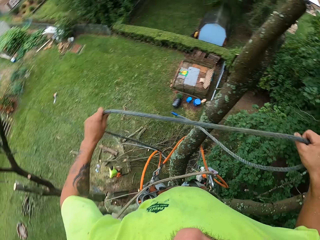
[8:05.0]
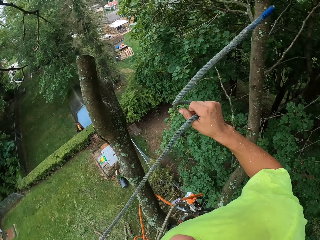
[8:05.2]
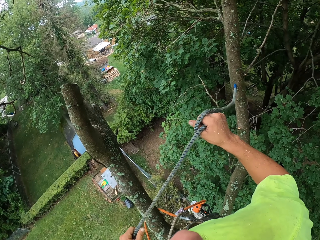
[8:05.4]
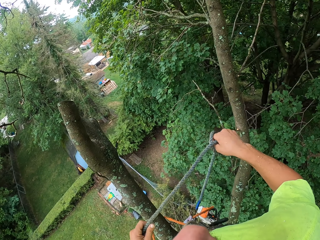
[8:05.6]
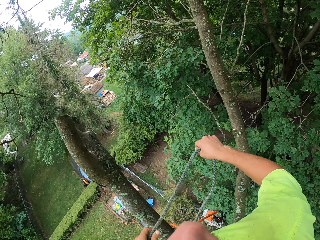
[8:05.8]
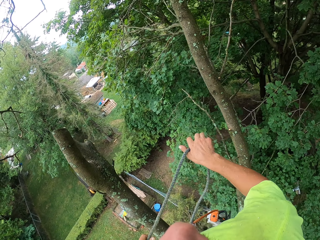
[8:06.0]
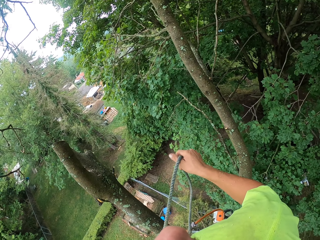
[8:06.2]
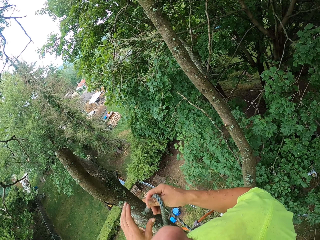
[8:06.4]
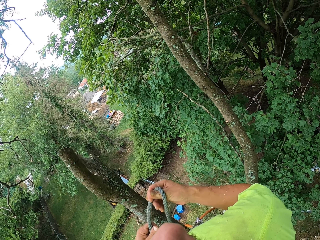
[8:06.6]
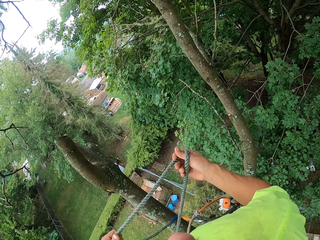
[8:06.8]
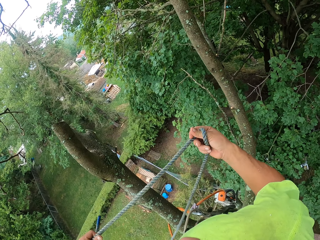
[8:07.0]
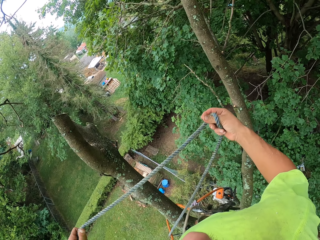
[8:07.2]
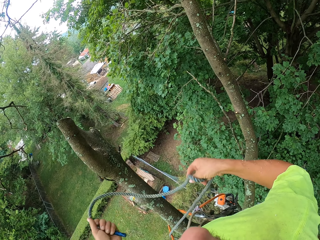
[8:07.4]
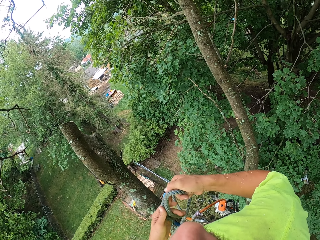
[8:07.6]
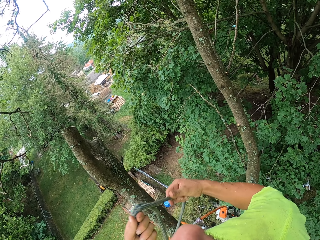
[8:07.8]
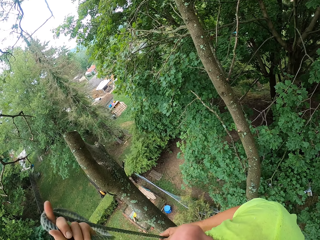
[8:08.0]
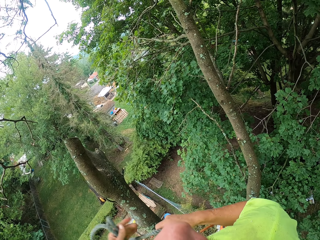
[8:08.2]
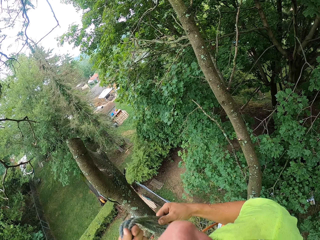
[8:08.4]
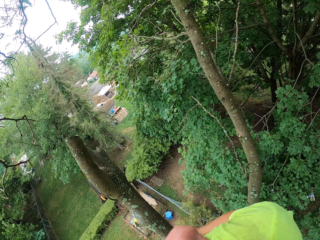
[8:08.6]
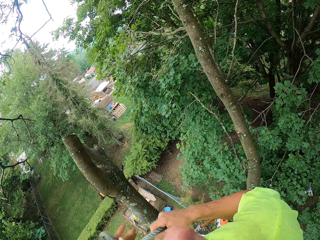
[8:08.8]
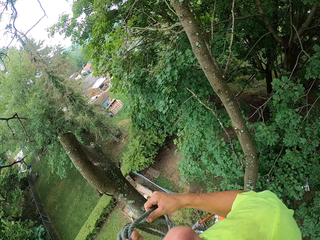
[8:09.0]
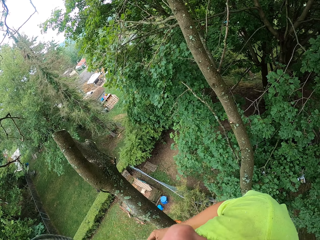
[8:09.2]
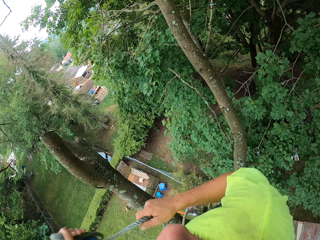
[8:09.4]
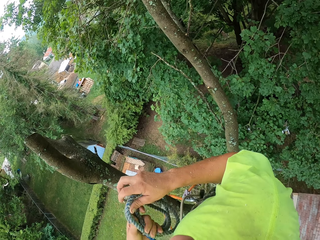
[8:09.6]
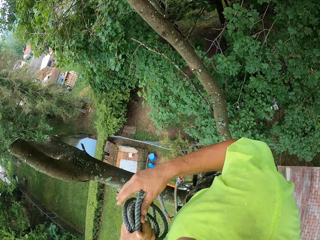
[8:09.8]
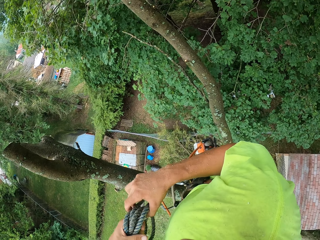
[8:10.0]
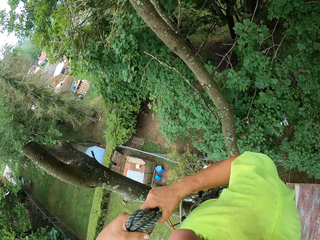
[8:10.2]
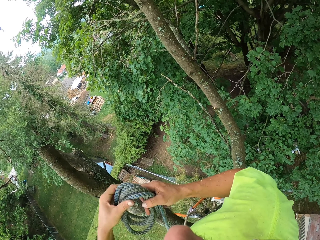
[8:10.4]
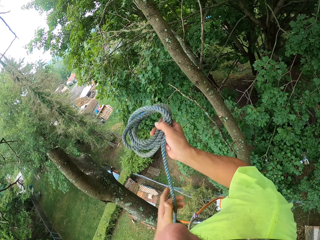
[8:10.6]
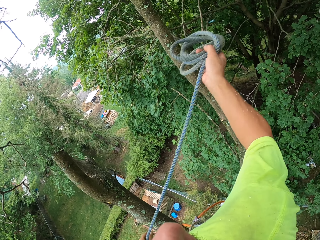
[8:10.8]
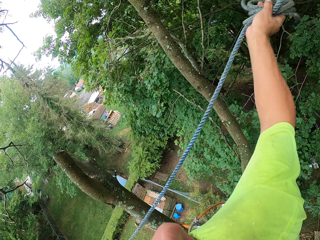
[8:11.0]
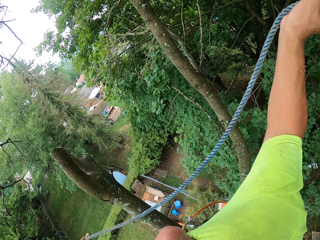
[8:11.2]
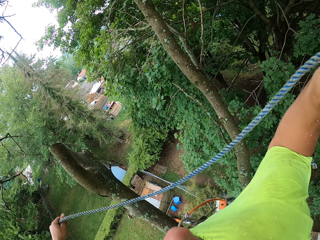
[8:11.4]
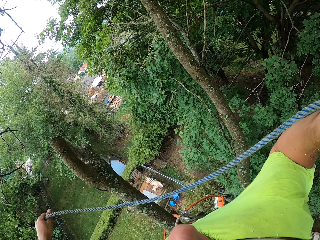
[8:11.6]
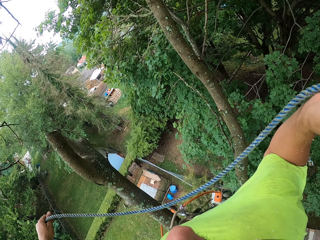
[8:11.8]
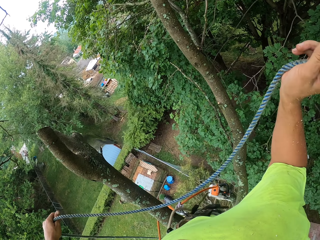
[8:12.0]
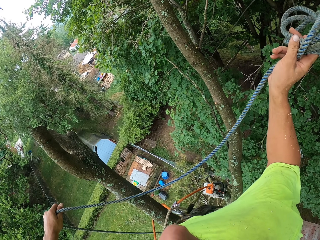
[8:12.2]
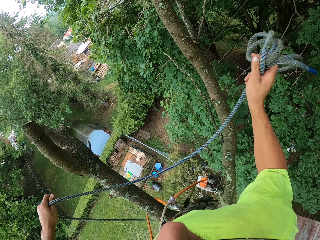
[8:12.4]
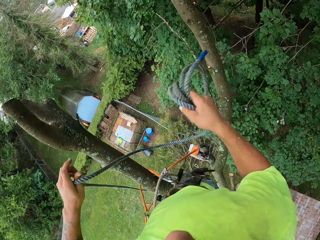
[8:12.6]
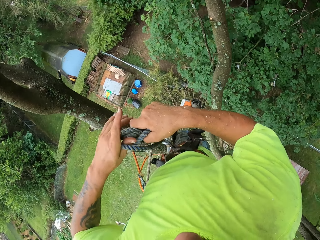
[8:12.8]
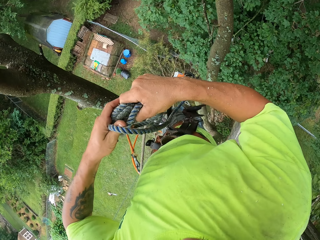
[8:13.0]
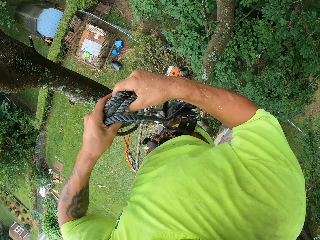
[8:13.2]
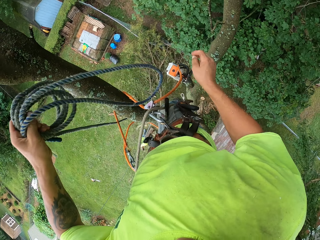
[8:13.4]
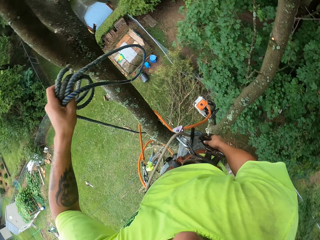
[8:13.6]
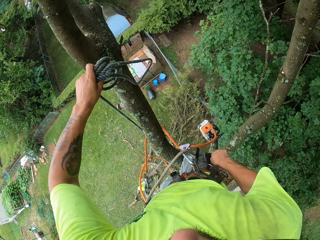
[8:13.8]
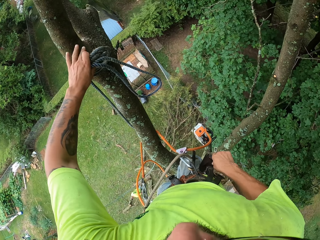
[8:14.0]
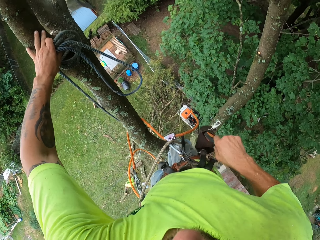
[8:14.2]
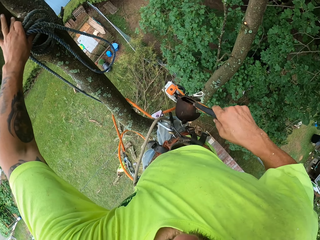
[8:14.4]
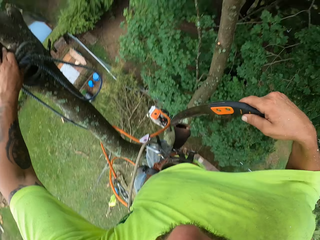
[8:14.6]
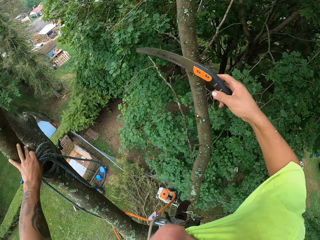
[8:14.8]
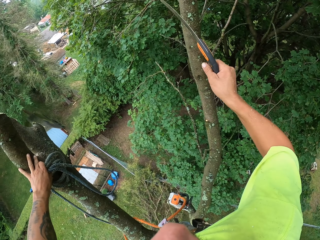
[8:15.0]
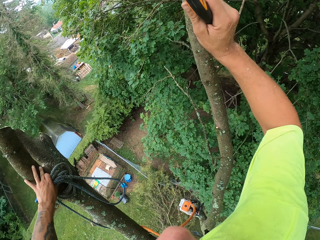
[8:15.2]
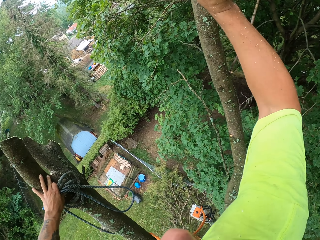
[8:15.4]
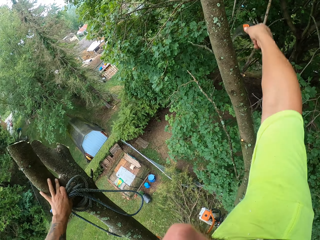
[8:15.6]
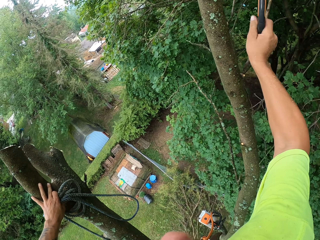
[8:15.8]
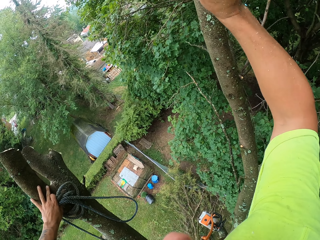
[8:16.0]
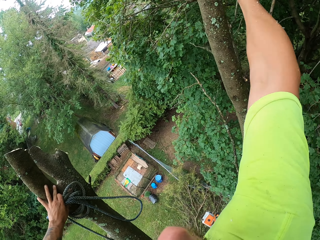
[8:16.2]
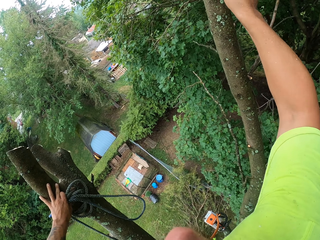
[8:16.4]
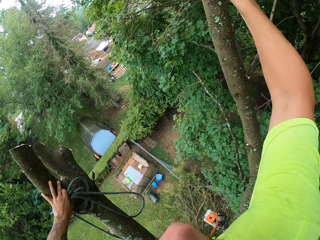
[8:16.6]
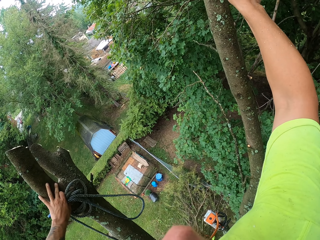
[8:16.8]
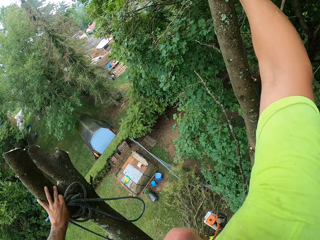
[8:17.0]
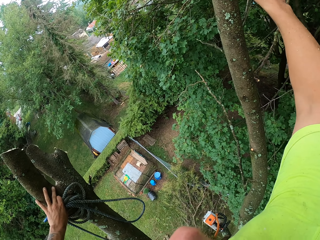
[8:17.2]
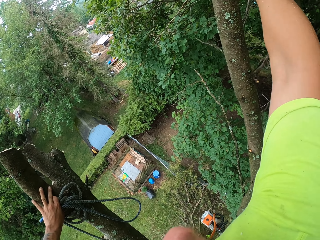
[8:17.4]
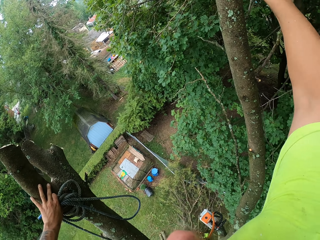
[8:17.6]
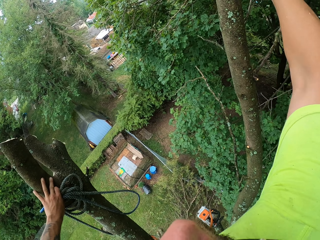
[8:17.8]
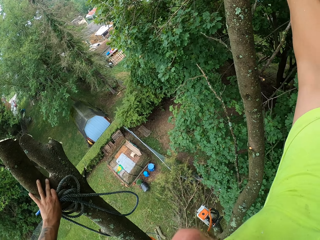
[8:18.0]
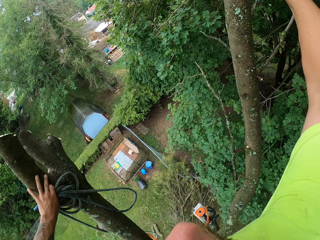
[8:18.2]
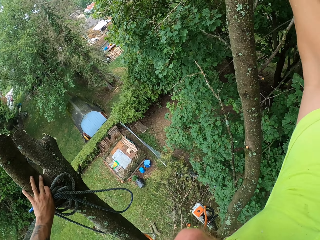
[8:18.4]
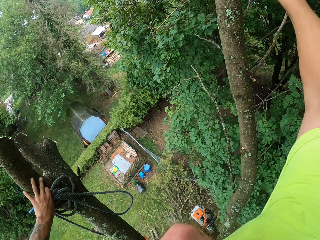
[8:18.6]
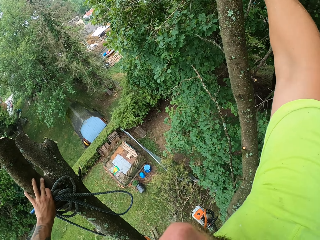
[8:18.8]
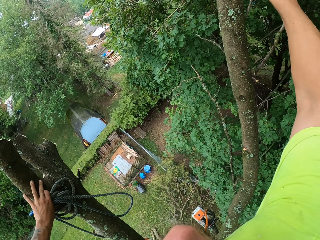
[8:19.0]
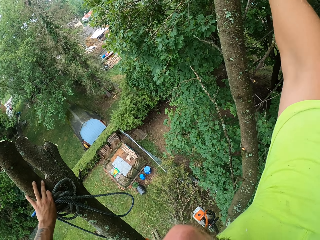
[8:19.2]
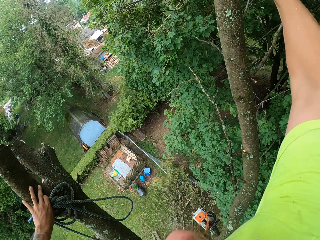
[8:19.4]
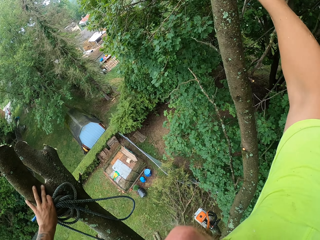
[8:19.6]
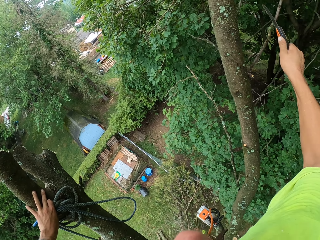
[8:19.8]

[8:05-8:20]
The camera wearer folds the rope. He passes the rope to the left hand. He places his left hand on the tree. He removes the pruning saw from the purse with his right hand. He cuts the branches of the tree with the pruning saw in his right hand.

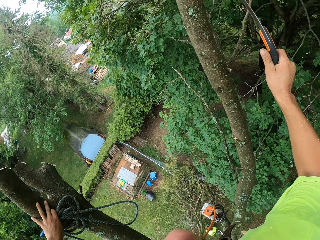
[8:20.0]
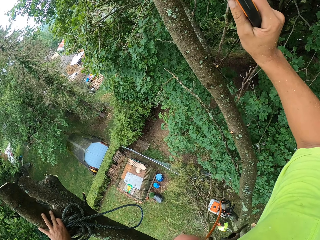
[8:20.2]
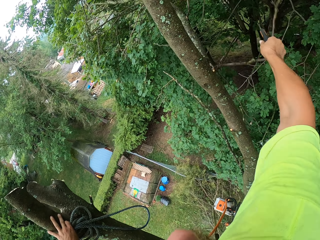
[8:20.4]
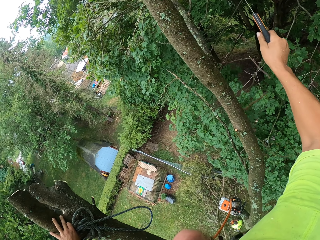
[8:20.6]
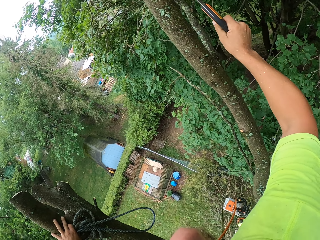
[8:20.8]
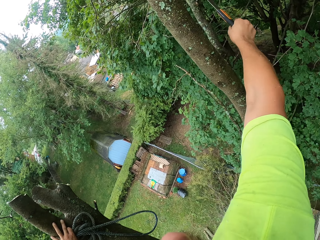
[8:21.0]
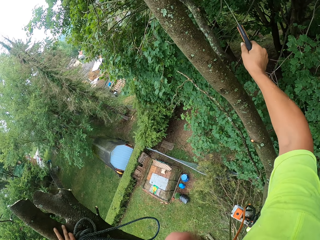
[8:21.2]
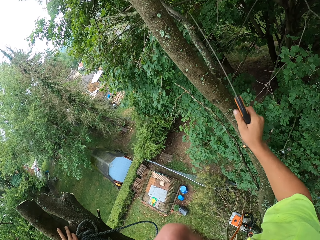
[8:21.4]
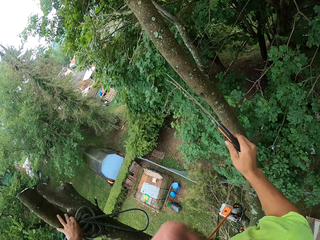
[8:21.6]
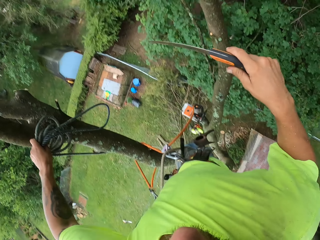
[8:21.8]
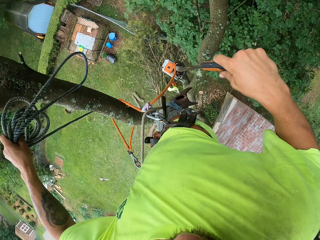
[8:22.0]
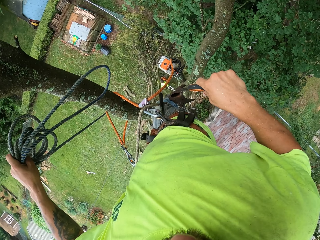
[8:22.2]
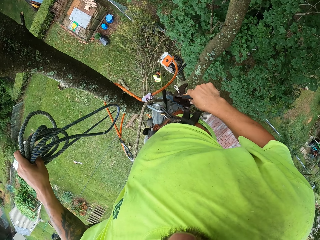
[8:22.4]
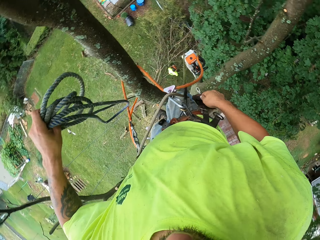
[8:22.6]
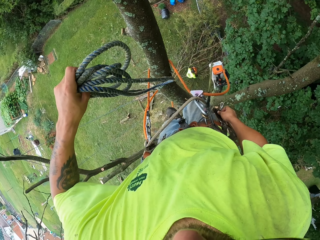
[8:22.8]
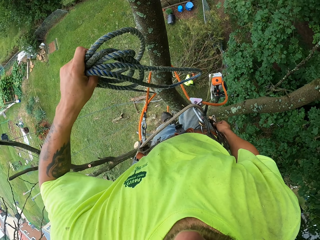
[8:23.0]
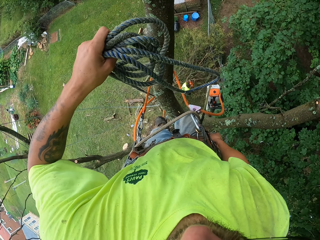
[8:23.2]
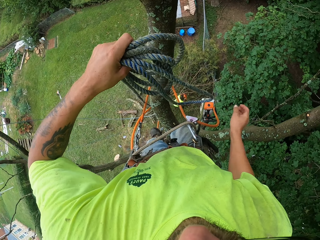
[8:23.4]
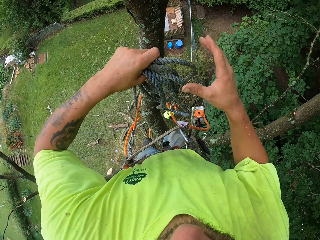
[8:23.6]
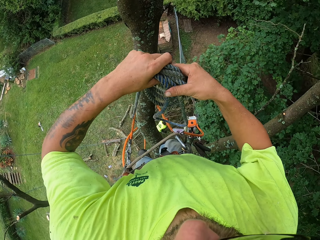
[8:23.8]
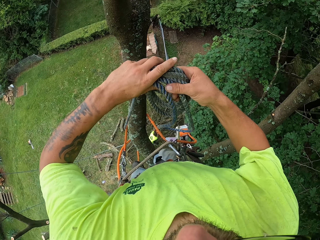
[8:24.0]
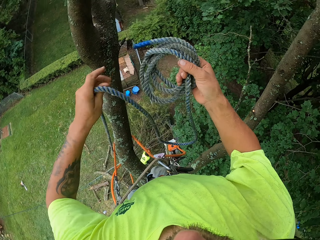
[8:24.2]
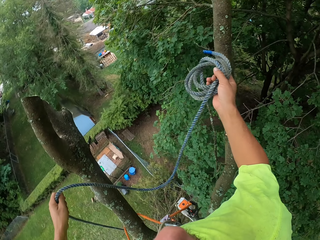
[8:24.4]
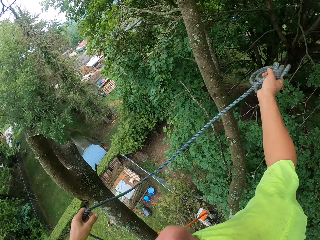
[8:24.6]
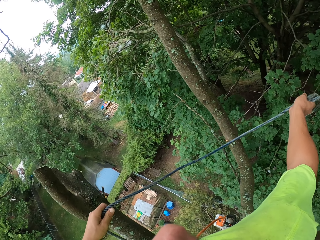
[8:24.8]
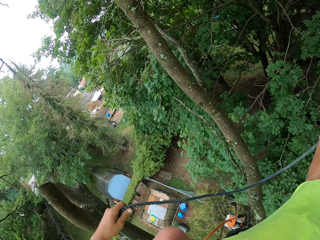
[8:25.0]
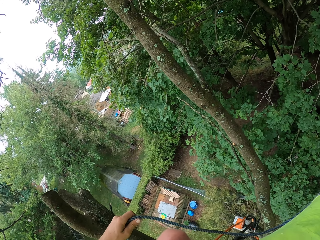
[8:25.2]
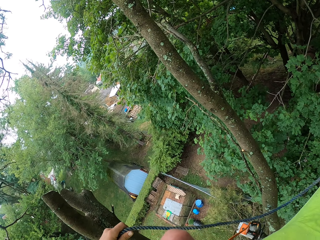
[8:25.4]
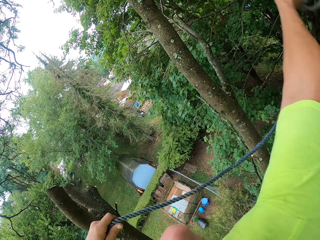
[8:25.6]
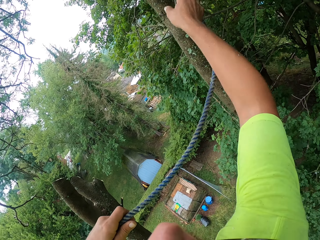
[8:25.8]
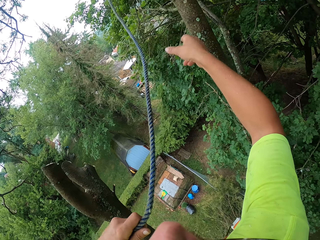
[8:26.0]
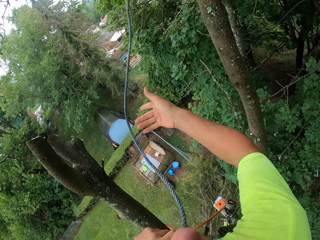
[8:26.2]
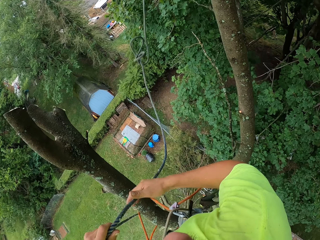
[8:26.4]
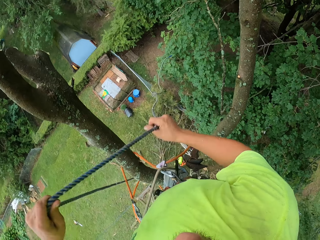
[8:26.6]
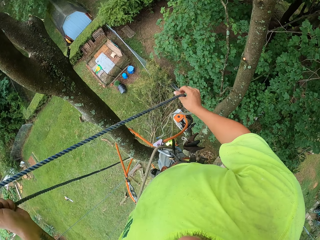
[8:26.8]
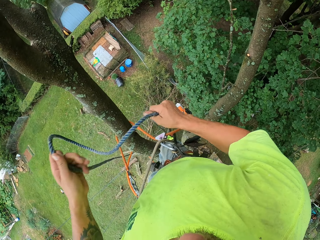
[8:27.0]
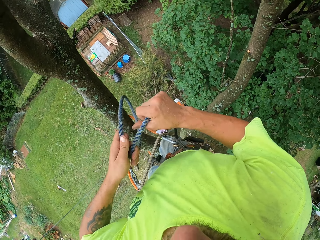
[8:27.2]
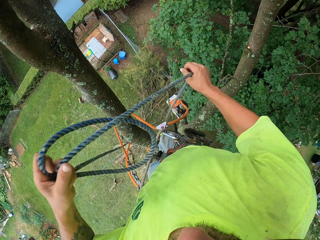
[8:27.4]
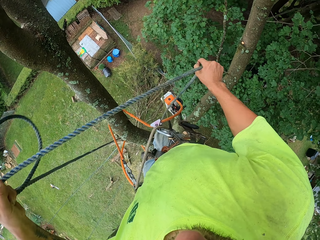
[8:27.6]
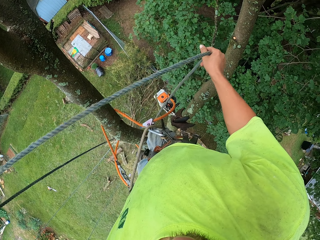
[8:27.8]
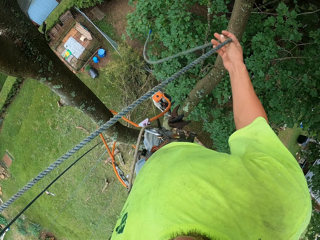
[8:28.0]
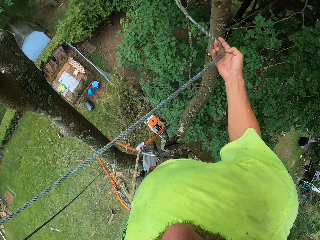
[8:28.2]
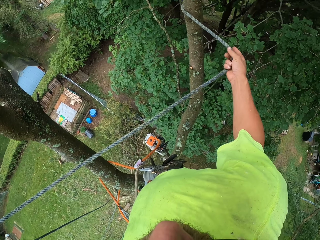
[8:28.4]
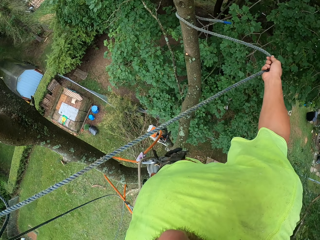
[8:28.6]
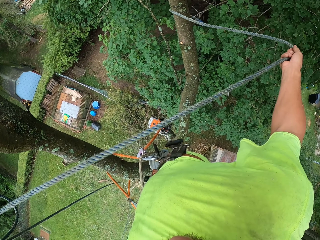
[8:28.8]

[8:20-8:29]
The camera wearer drops the pruning saw in the purse with his right hand. He passes the rope to the right hand. He passes the rope in his right hand over the tree in the garden. He throws the rope to the tree and pulls the rope.
